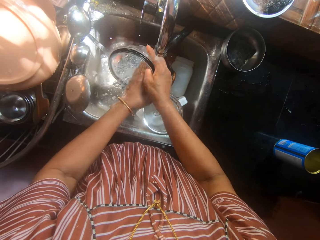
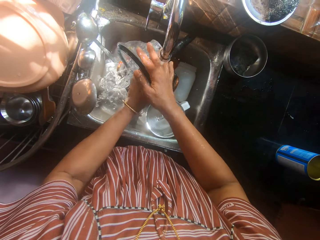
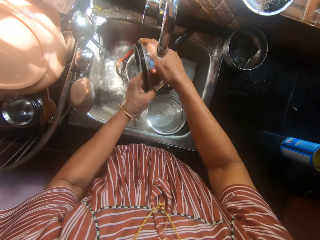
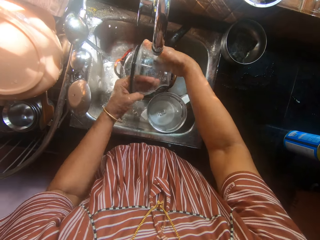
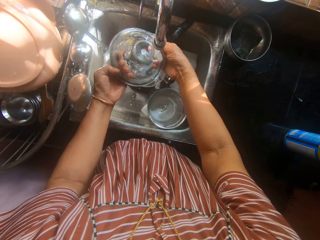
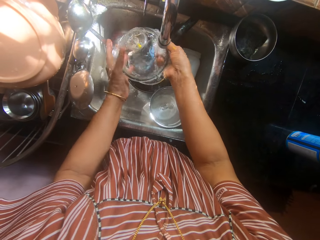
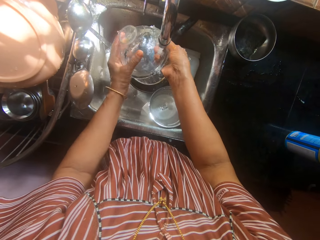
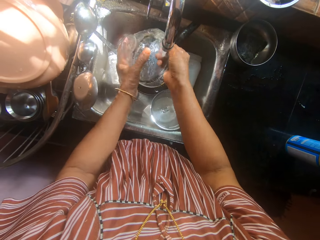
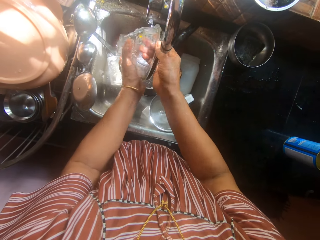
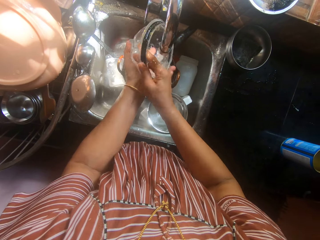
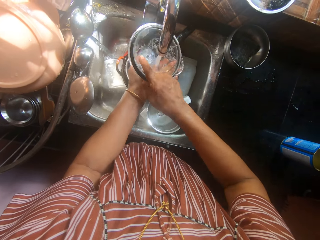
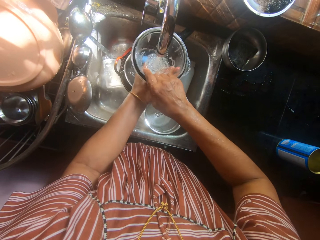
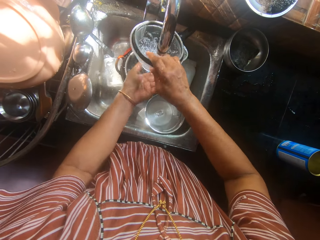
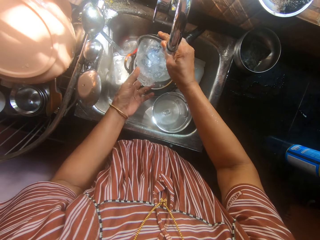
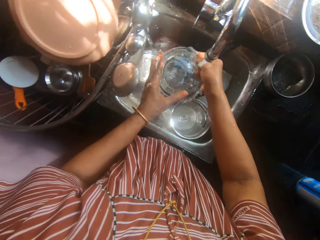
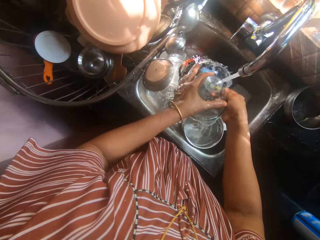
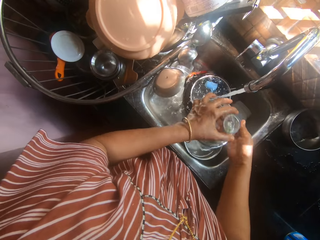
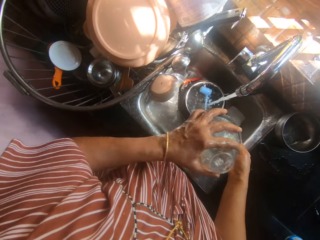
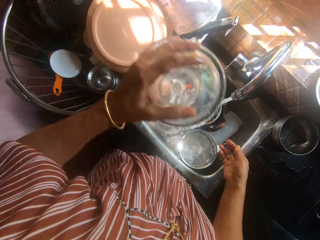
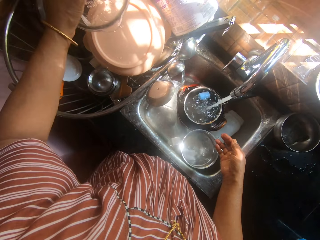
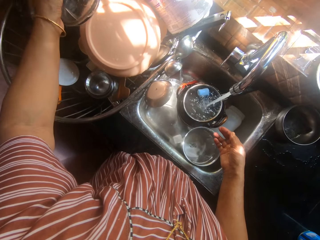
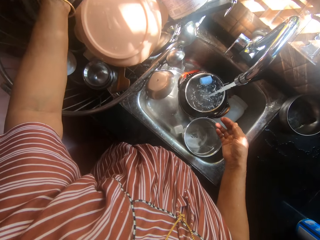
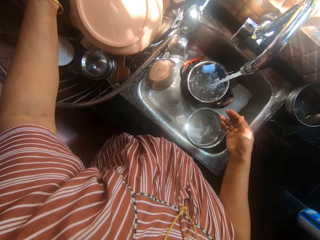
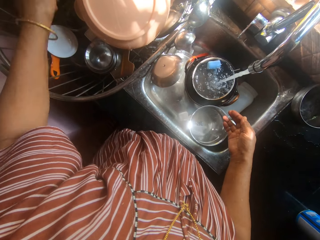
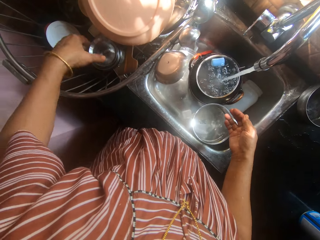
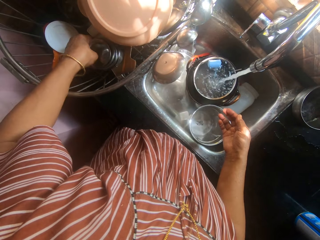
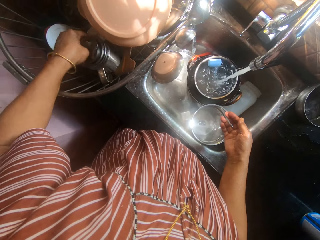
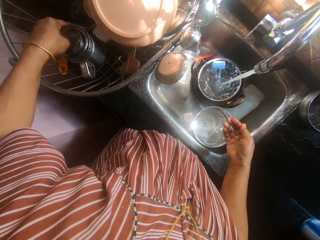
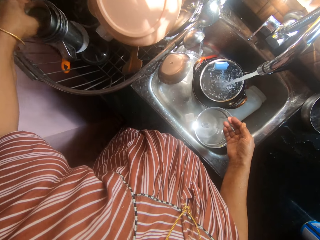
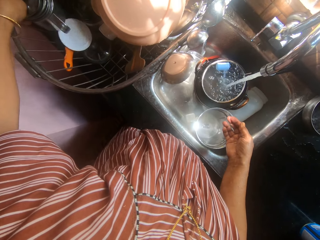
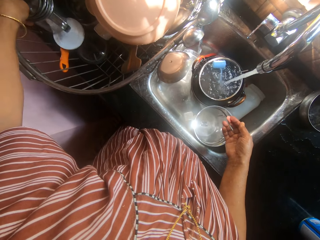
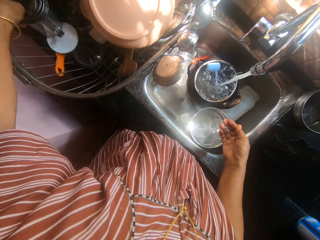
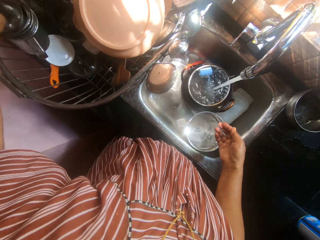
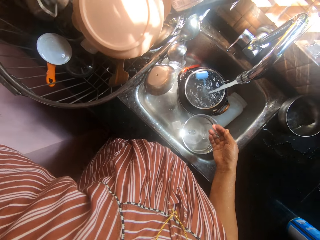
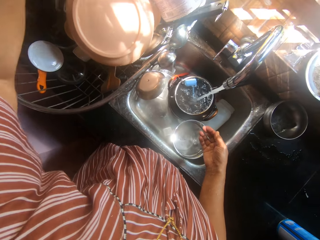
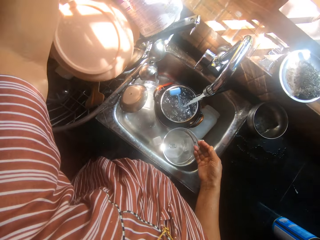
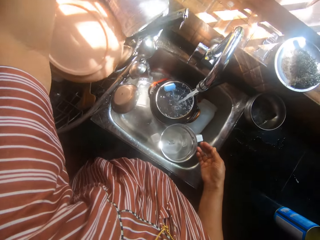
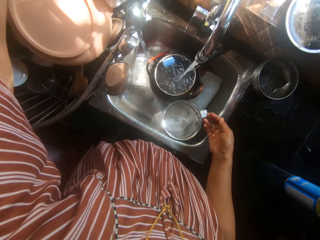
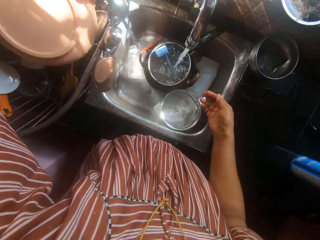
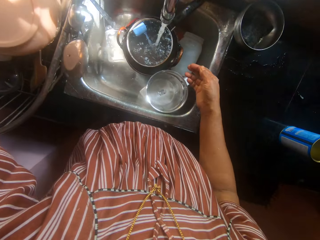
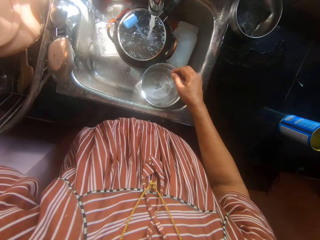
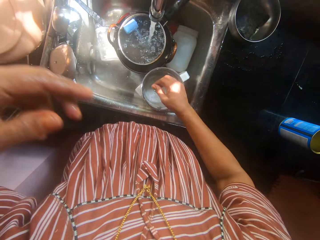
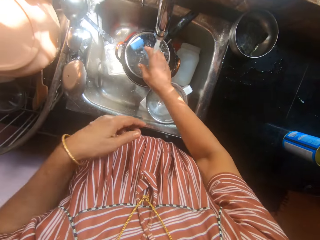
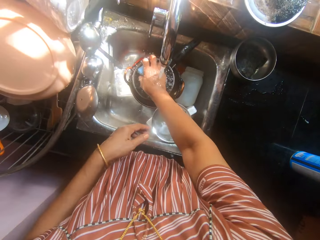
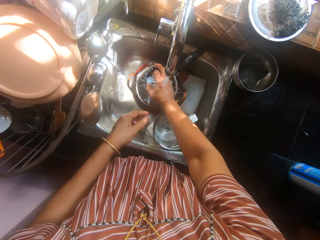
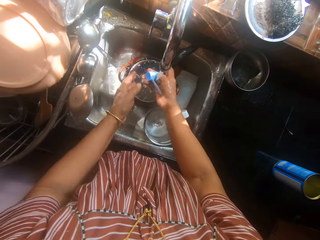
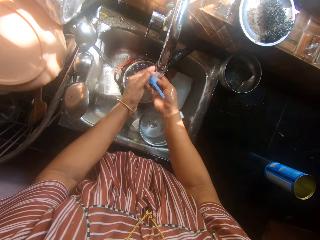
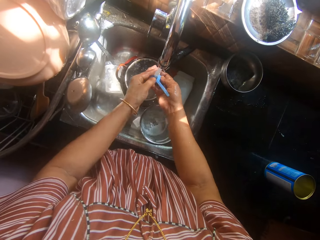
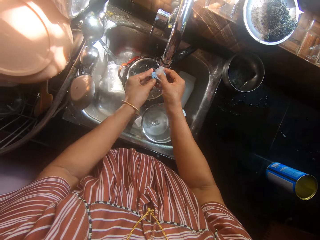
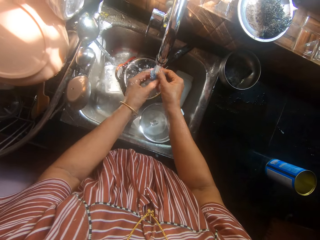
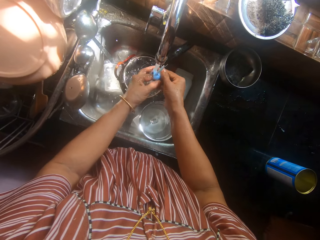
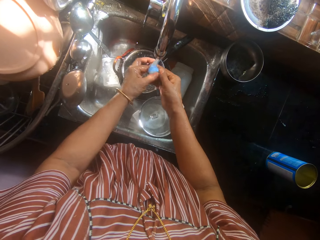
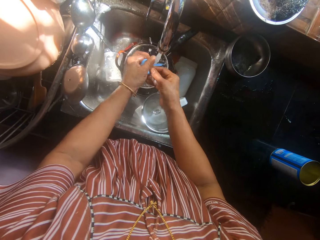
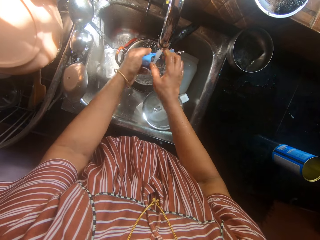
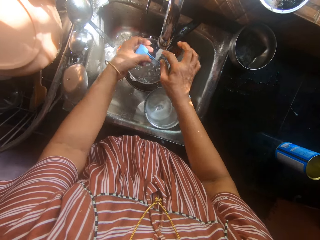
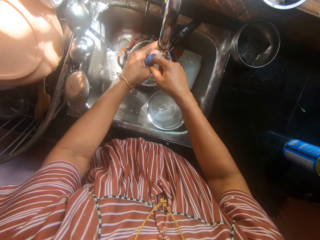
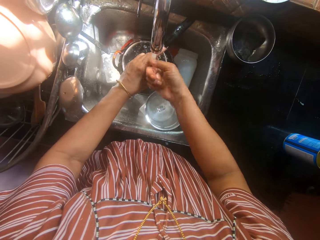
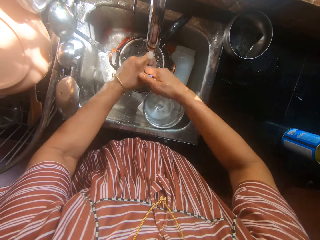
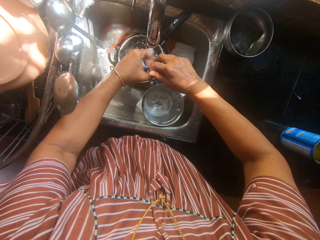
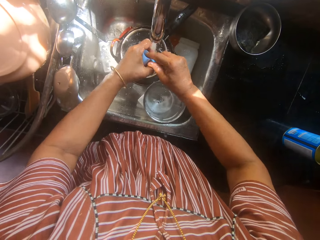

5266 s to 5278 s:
The camera wearer passes the lid or glass bowl to the left hand. She drops the glass bowl in the plate basket. She picks up the mug or stainless cup. She carries the stainless cup in the plate basket to another place in the plate basket. She takes the measuring spoon in the water in the sauce pan with her right hand. She rinses the measuring spoon in the water in the sauce pan with her right hand.

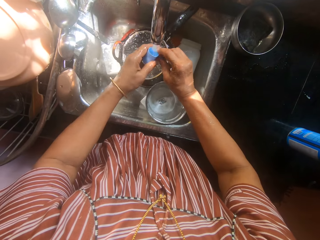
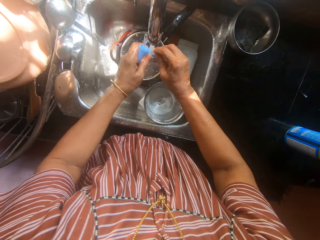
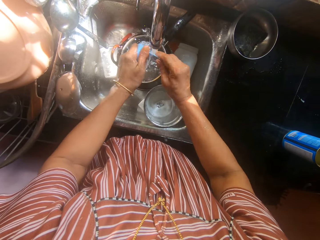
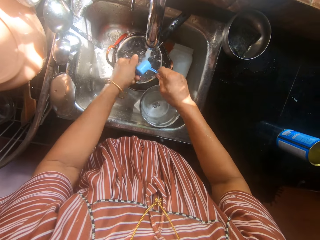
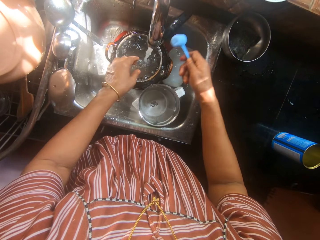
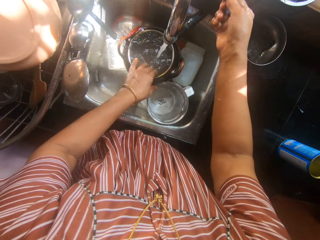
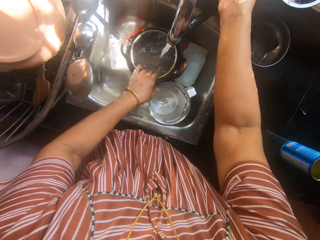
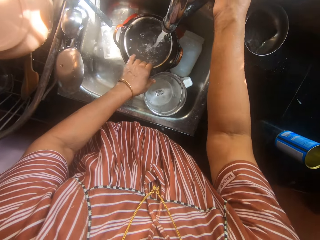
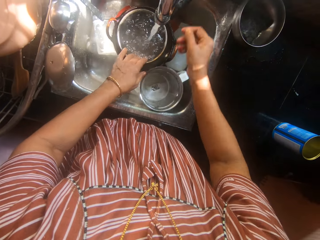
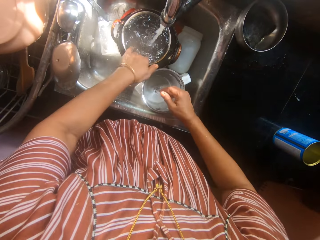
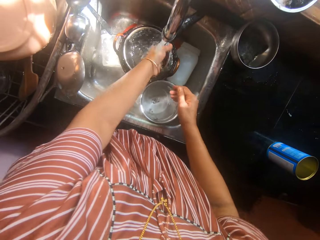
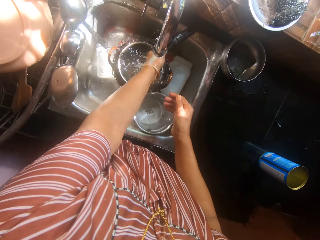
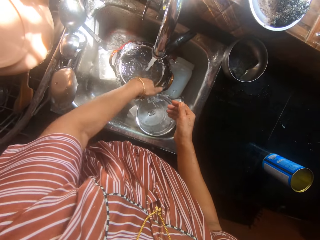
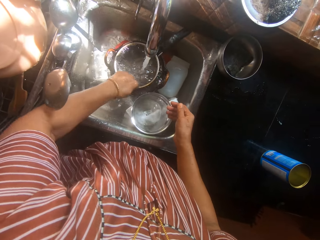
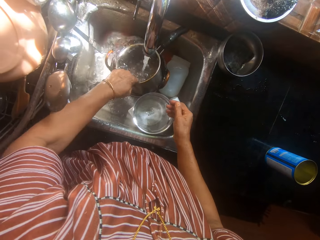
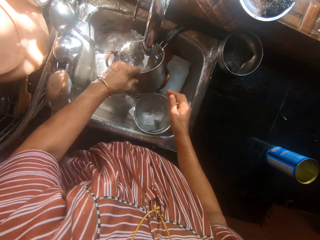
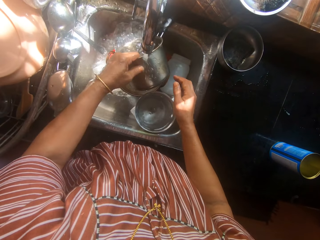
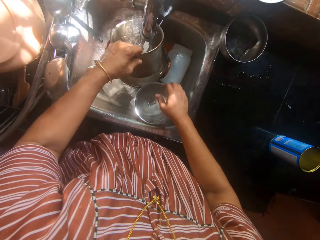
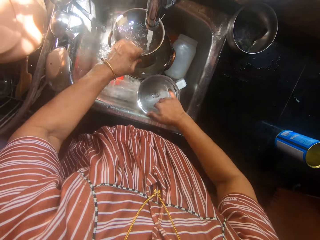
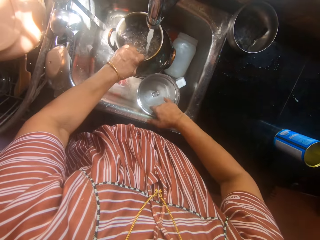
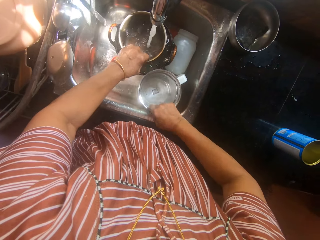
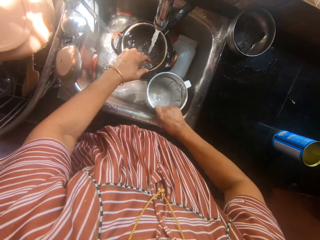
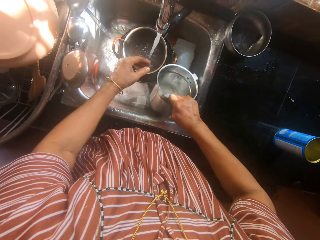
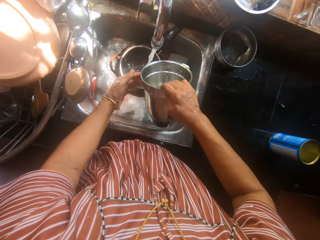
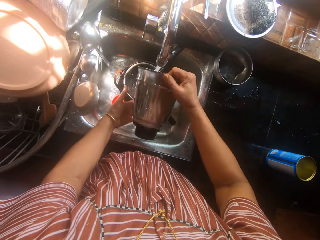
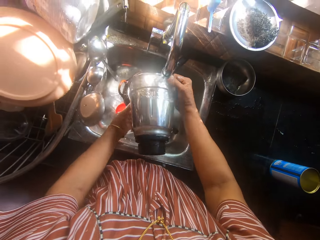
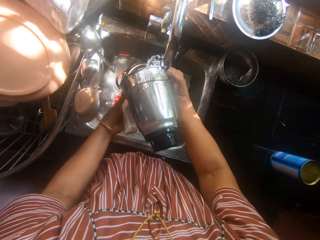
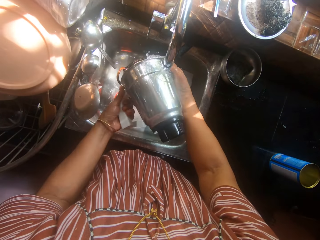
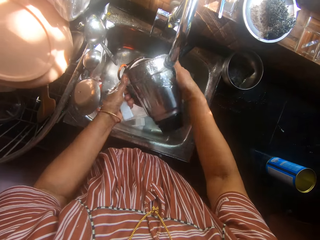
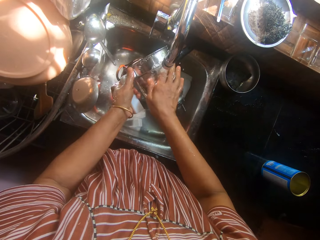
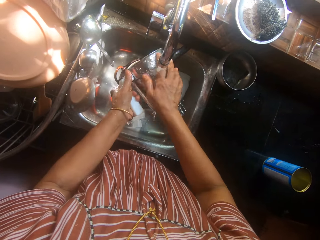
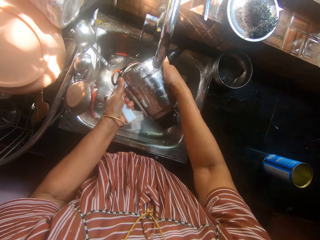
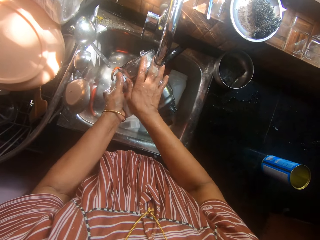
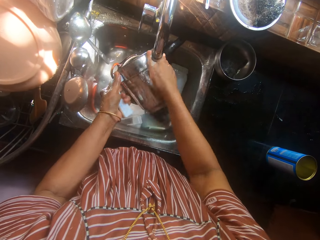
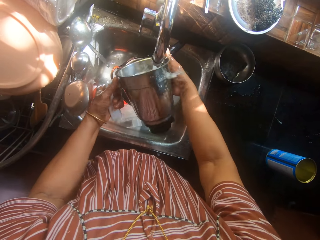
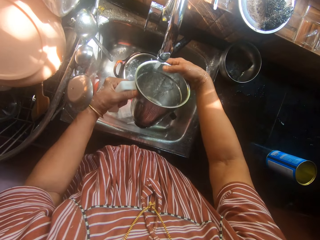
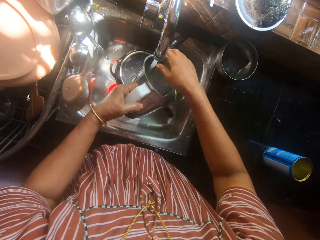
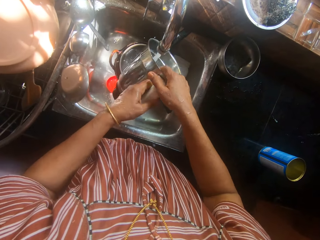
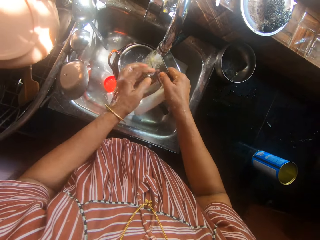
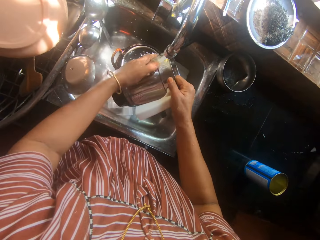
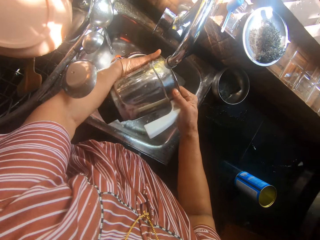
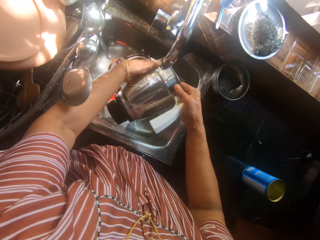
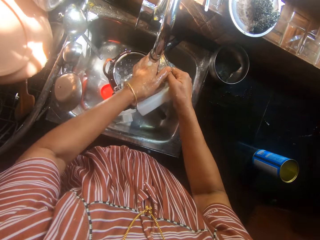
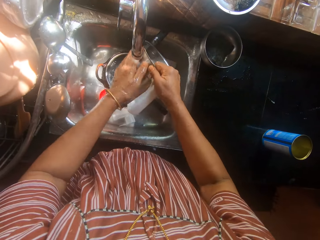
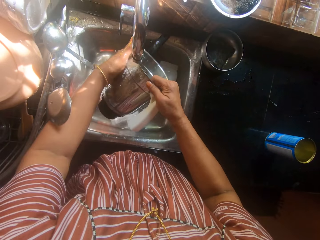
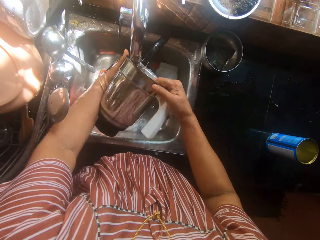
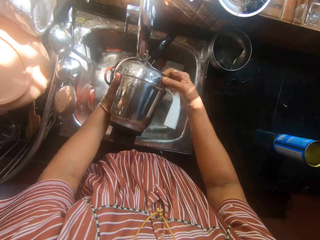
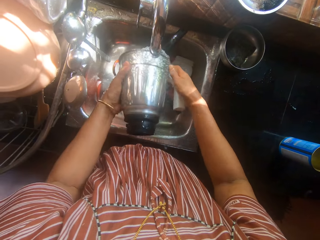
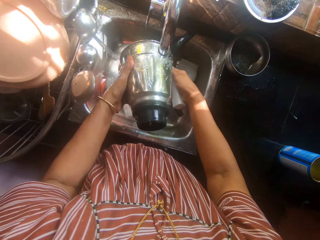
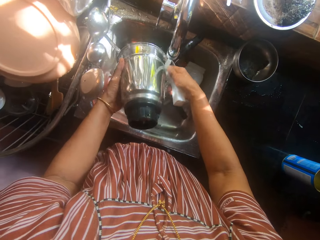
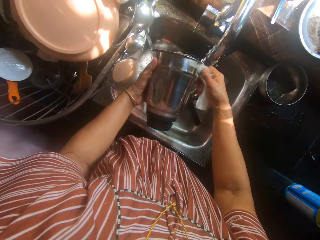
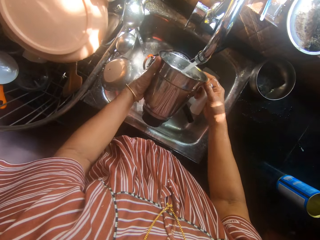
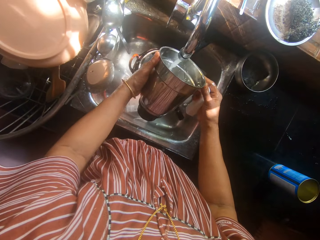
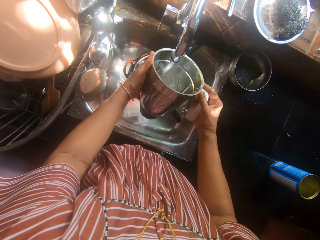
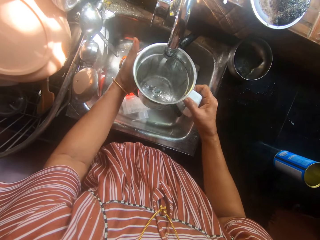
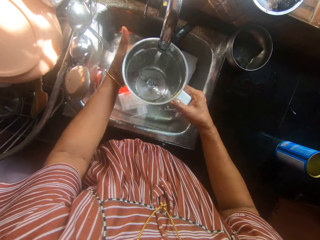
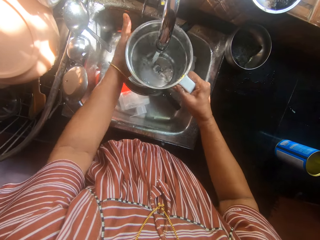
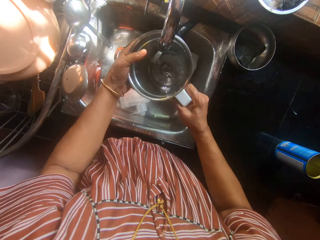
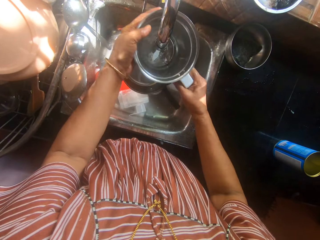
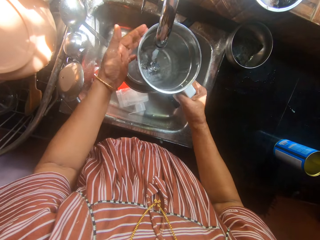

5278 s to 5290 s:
The camera wearer drops the measuring spoon on a window. They clean the pot, lift the pot, pour water in the sink, and put the pot in the sink. They pick up the jug or blender cup. They carry the sauce pan of water in the pot. They pass the jug to the left hand. They rinse the blender cup. They pass the jug to the right hand. They clean the jug.
